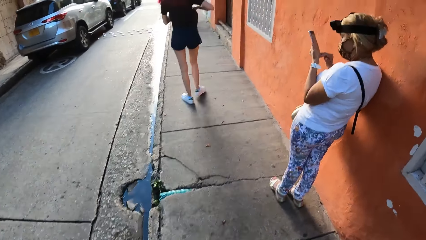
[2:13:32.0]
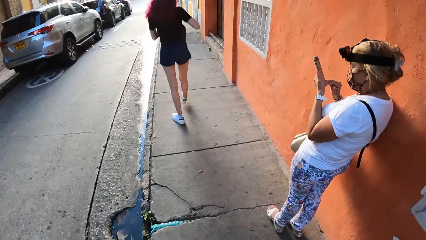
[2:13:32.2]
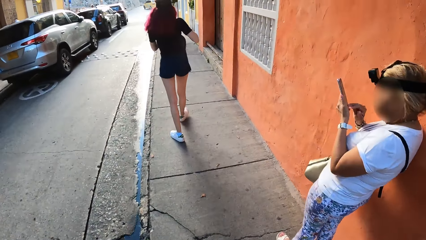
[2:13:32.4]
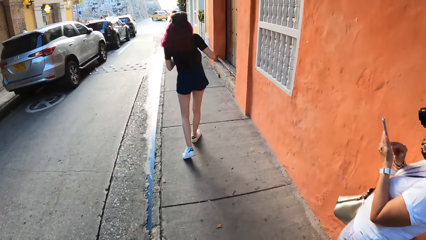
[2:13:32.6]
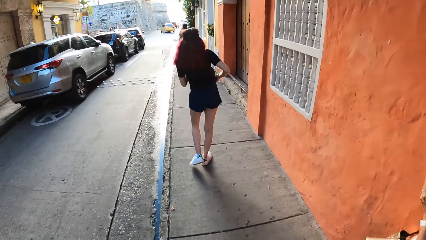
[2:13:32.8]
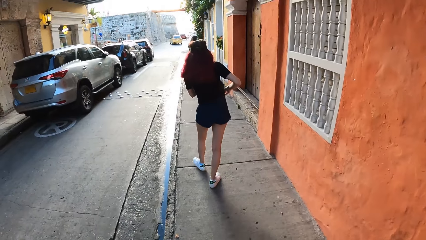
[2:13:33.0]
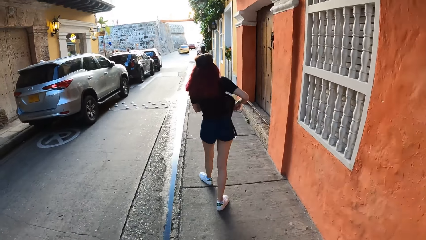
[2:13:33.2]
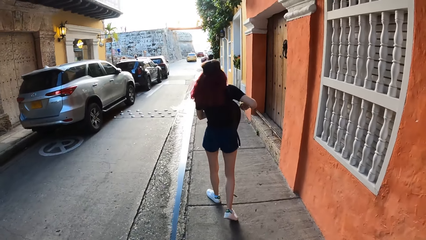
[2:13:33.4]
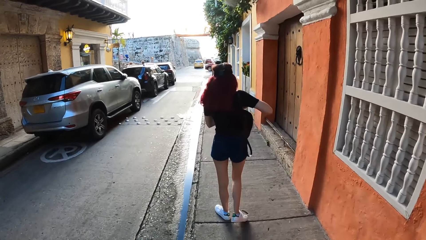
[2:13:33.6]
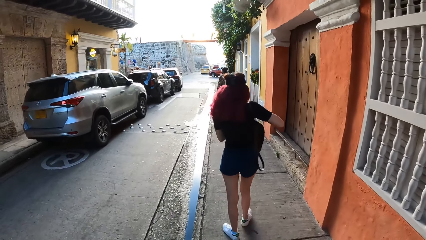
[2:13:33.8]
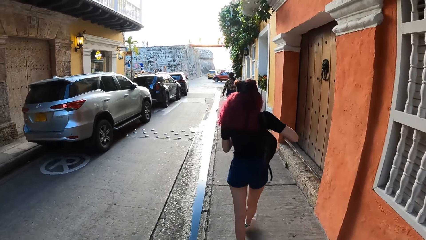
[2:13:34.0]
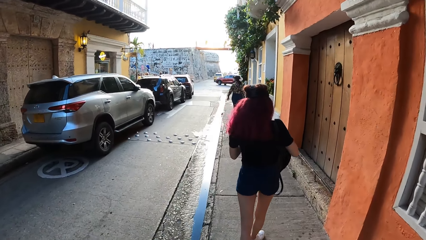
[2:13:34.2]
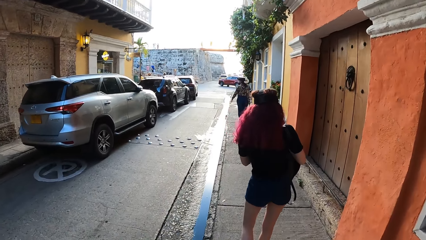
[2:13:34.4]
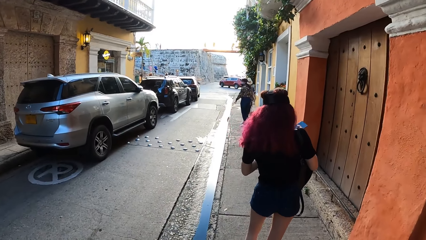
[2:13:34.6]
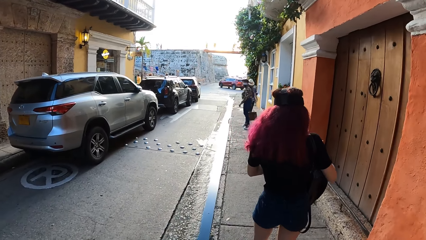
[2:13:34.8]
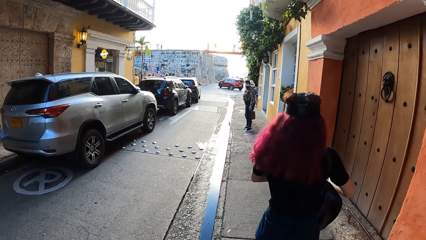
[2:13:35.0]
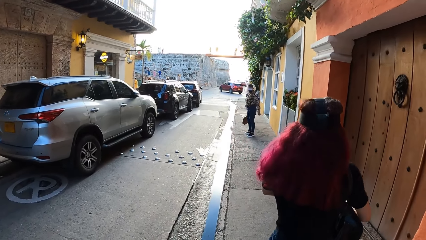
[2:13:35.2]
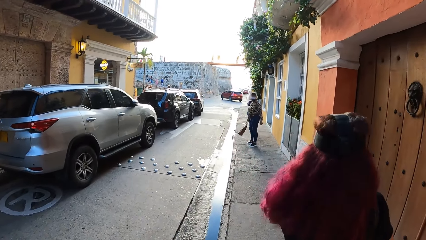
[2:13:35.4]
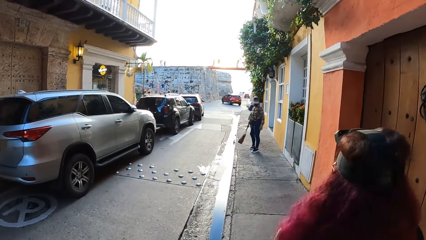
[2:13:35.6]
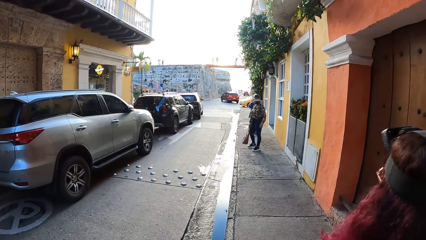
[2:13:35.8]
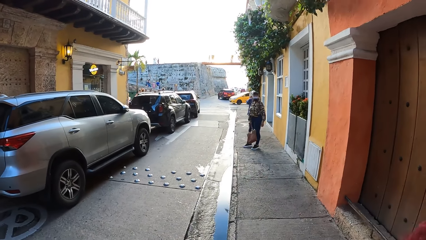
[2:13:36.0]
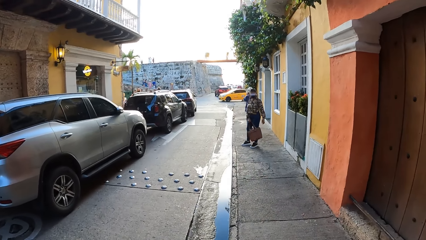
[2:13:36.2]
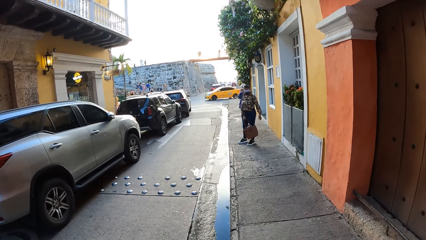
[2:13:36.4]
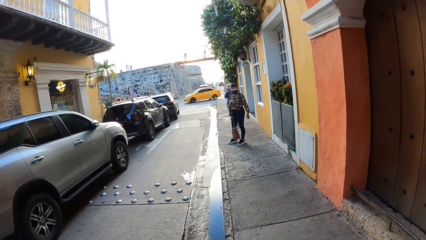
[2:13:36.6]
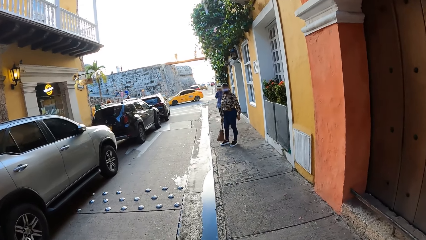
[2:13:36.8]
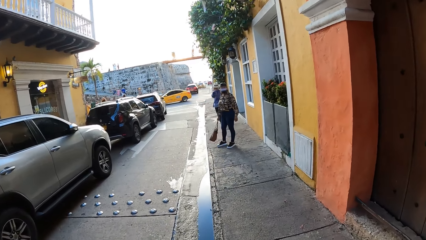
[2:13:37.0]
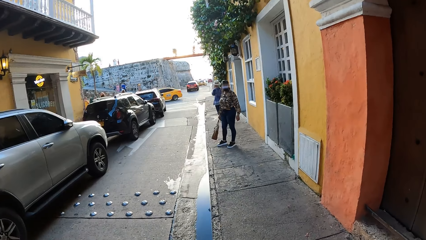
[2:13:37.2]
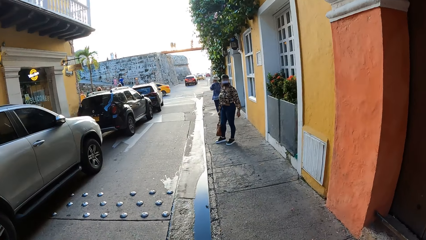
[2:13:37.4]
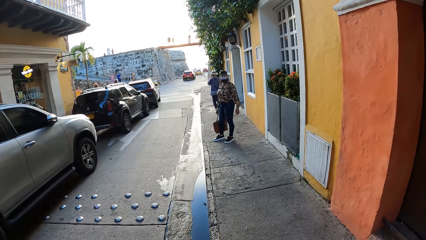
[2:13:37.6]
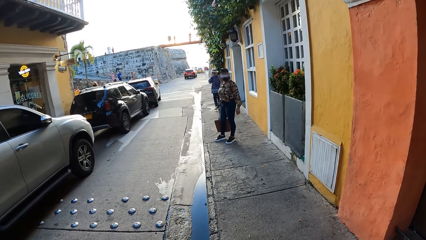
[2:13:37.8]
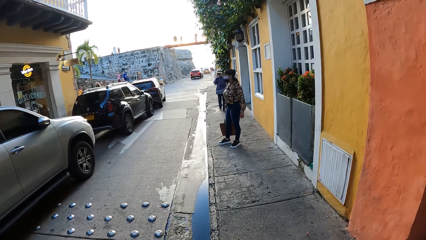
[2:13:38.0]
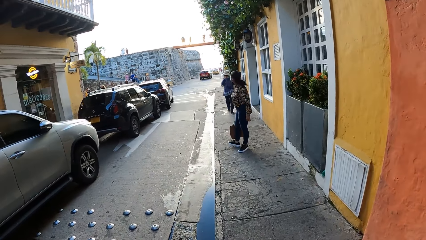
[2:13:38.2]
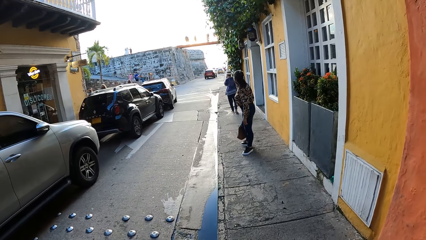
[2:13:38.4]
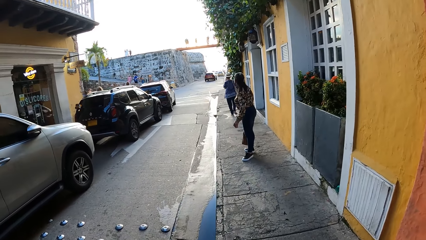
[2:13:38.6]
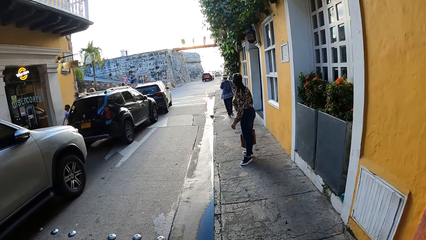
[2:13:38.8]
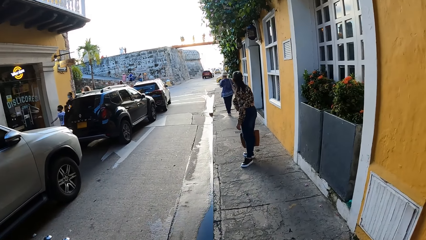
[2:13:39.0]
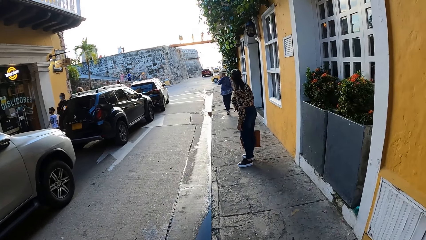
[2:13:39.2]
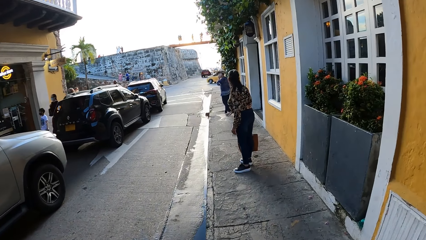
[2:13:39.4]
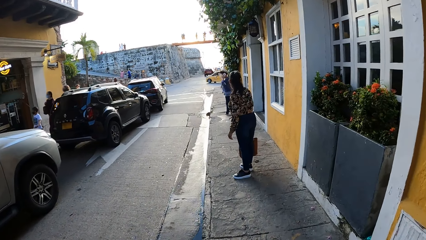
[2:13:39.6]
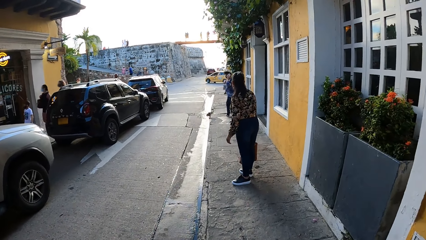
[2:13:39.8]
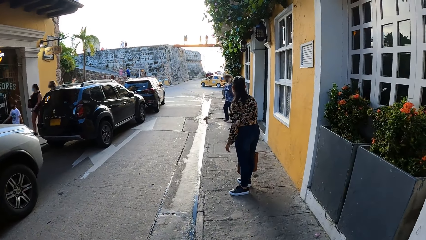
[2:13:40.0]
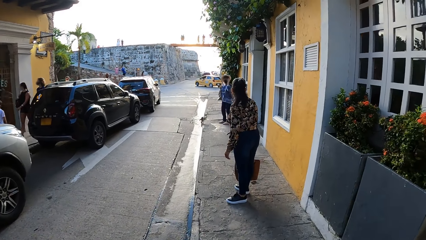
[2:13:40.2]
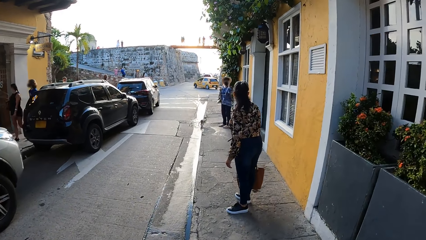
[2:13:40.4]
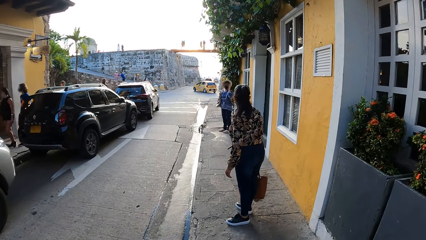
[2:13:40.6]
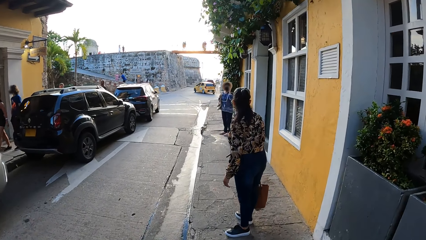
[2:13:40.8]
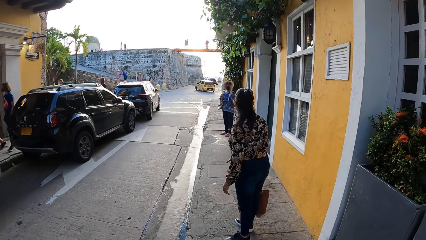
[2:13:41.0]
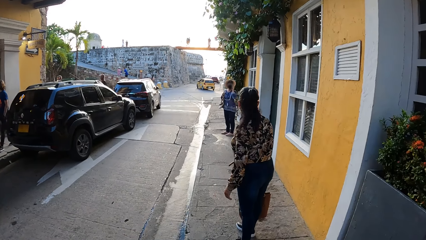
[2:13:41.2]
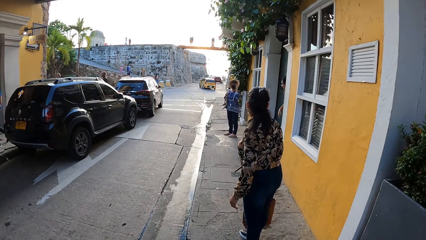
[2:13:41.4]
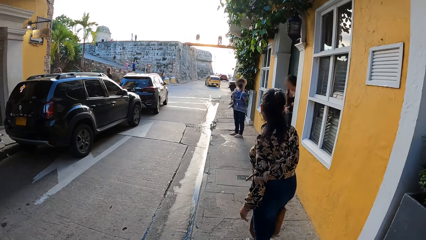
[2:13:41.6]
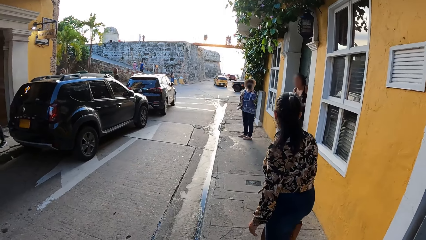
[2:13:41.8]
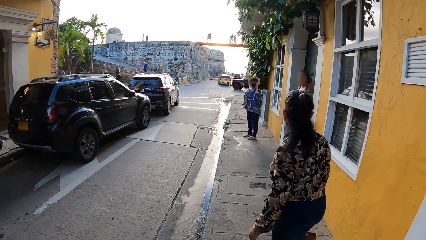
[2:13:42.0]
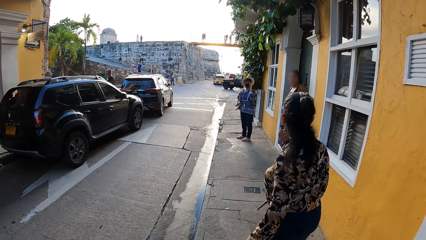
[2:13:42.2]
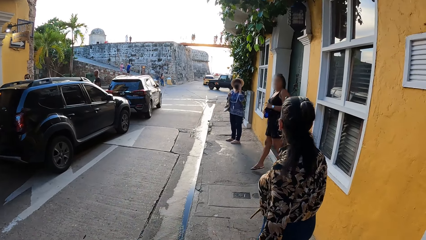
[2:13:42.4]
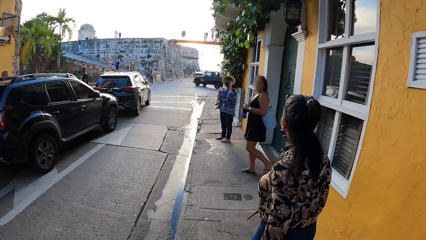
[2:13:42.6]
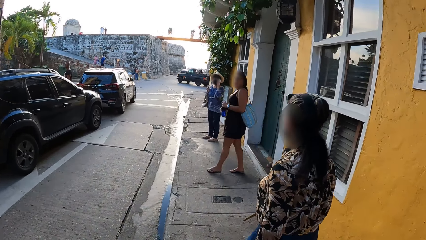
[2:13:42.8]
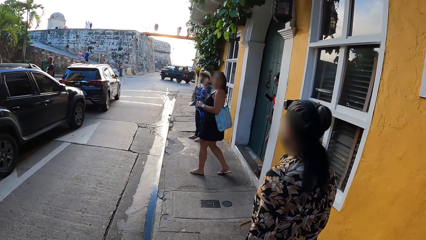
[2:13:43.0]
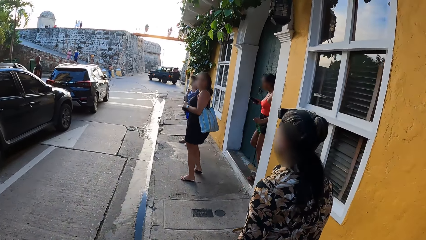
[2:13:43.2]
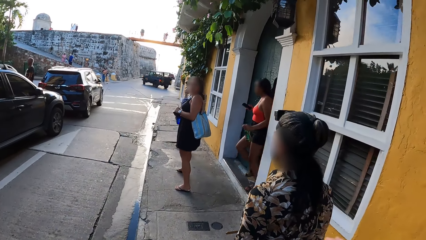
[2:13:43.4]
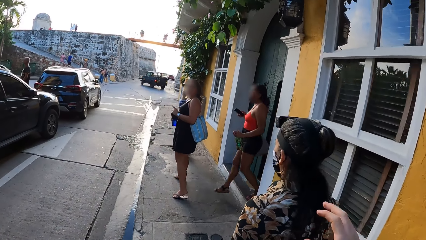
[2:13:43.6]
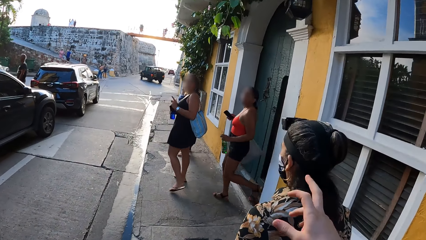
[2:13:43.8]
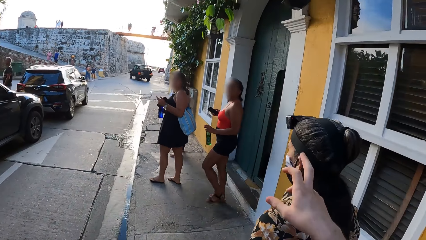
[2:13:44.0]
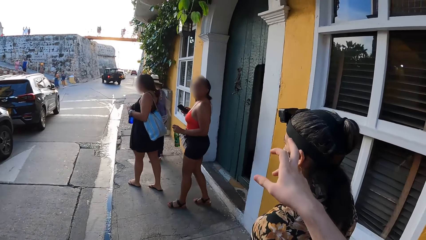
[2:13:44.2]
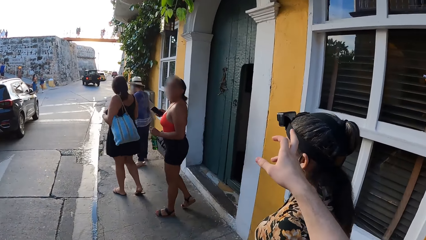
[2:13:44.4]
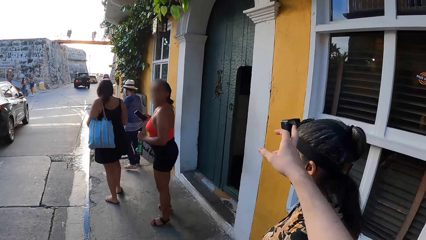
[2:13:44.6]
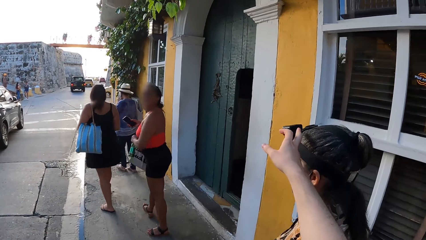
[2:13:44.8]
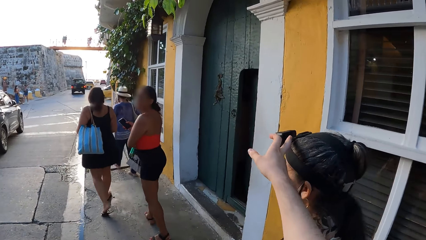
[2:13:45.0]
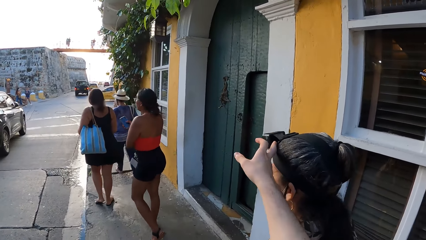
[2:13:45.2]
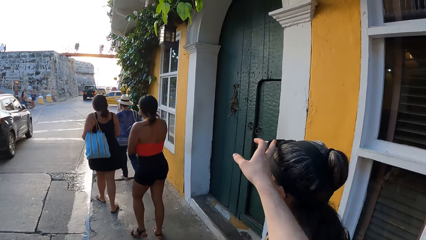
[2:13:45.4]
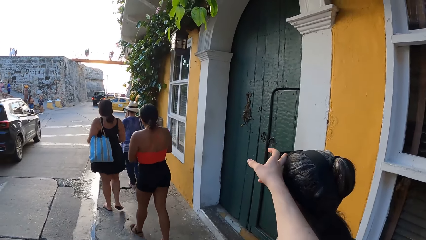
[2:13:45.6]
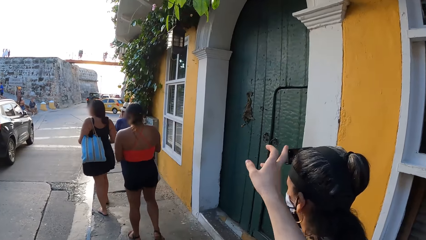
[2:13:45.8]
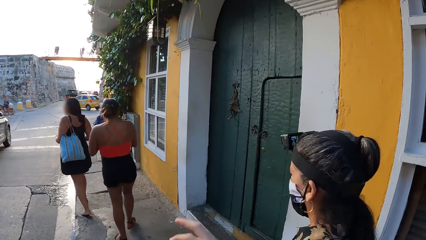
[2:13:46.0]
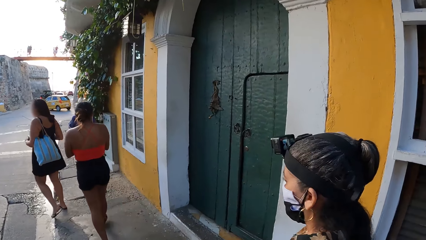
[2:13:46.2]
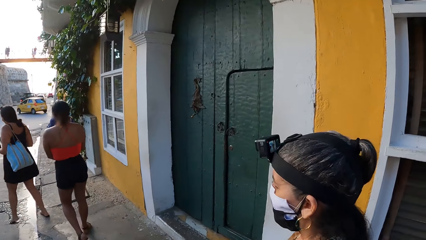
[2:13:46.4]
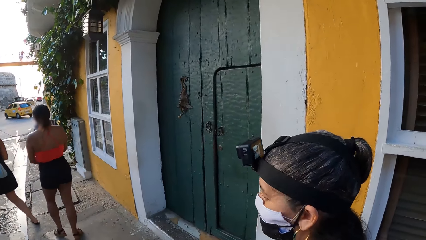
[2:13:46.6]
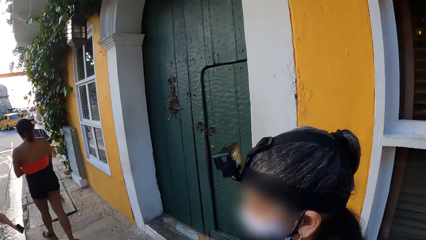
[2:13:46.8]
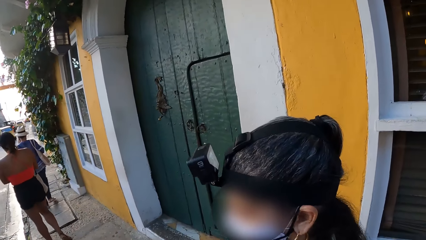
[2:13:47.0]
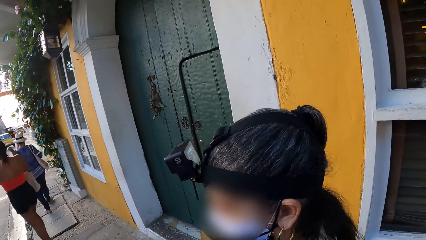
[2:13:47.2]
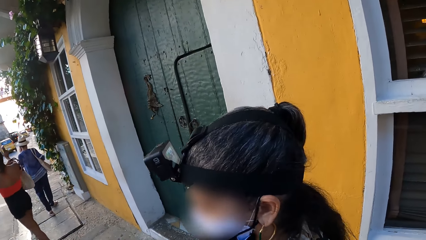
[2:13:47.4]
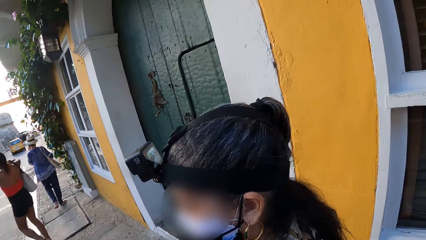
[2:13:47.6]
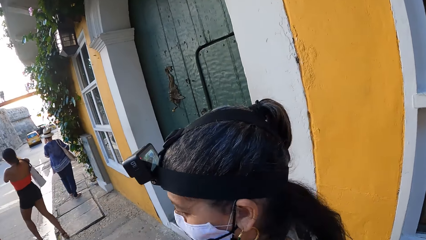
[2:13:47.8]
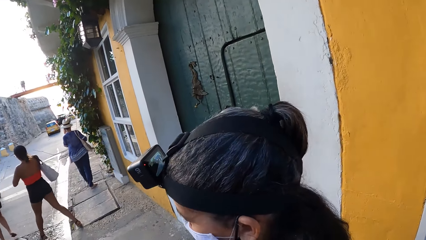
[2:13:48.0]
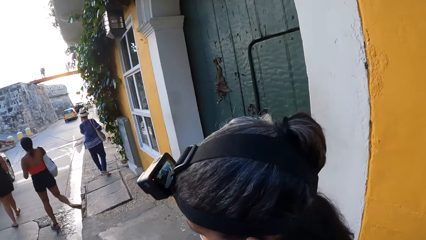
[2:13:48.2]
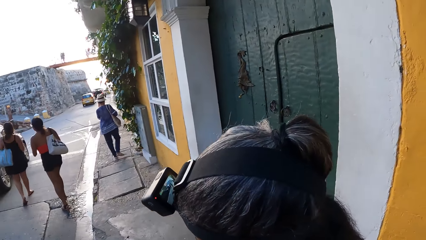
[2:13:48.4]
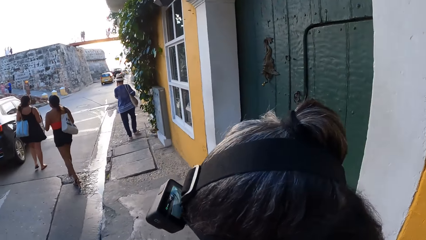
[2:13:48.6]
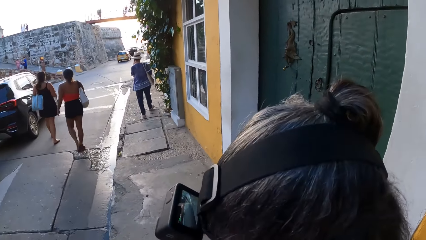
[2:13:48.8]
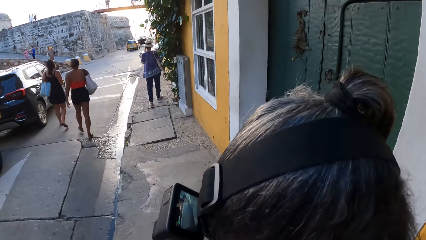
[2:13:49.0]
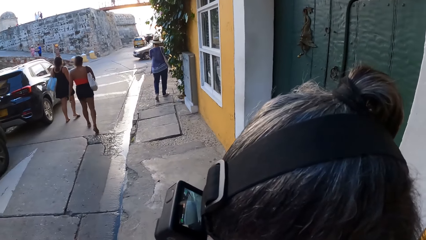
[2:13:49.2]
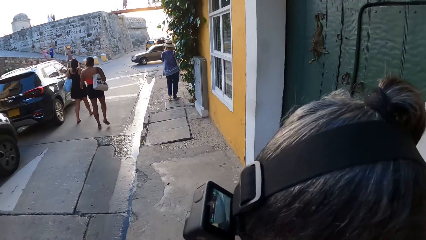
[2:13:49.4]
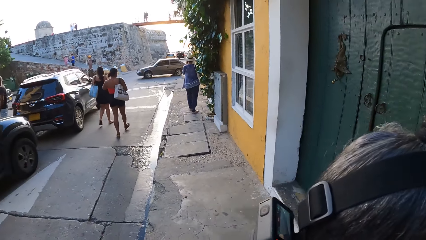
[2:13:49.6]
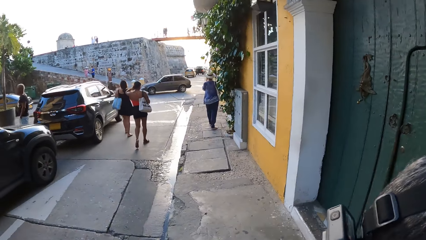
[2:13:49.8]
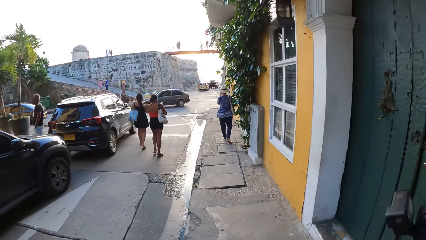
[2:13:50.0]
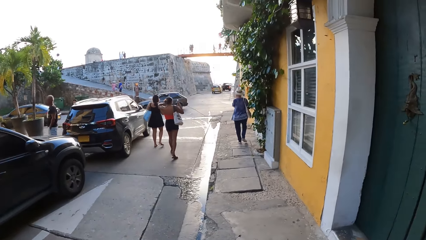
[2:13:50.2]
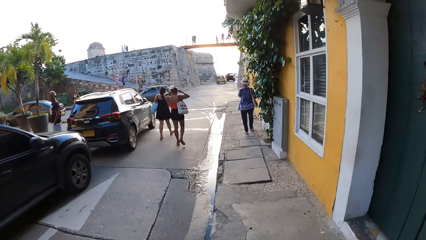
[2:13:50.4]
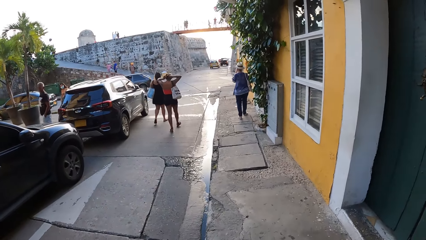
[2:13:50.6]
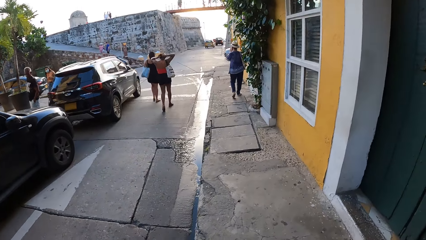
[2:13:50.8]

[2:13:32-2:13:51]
A woman zips the bag with her right hand and walks. A person looks back. Another woman walks on the walkway. Another person looks back. The first person talks. A third woman walks on the walkway. The second person makes a phone call. A fourth woman walks on the walkway. The camera wearer adjusts the camera on a fifth woman's head with her right hand. She raises her hand. The second woman walks on the walkway. The camera wearer puts her hand down. The second person walks. The third woman walks on the road. The first person walks. The fourth woman walks on the road. The camera wearer walks.
